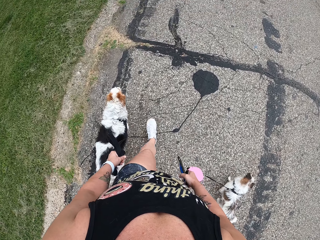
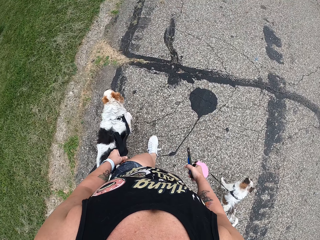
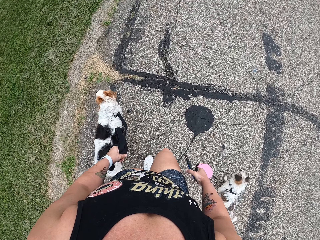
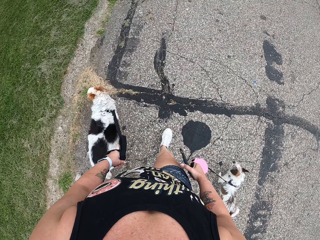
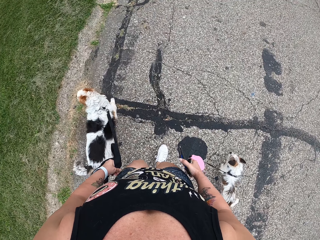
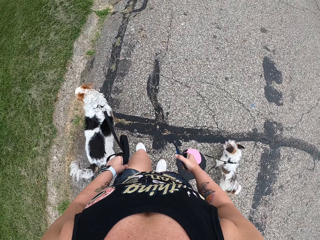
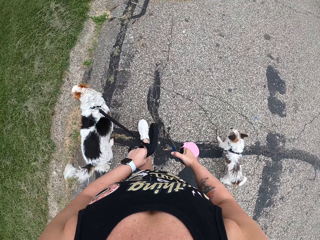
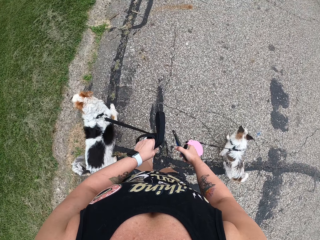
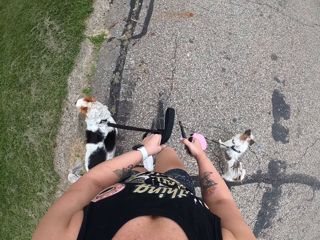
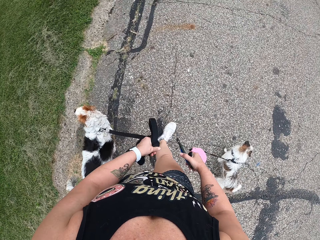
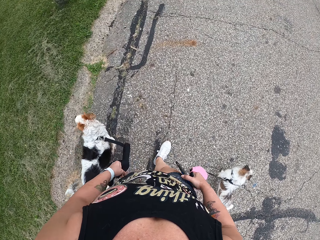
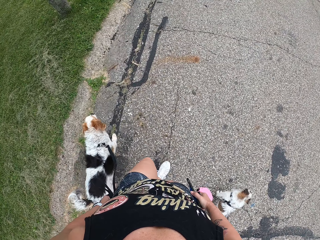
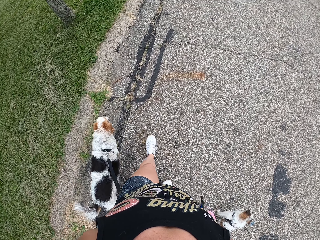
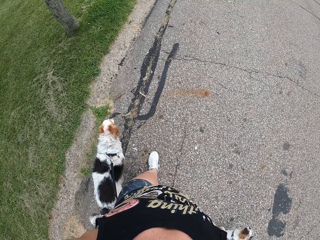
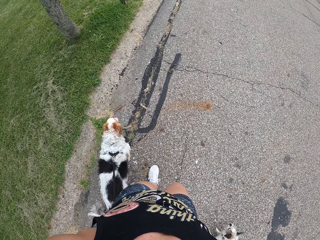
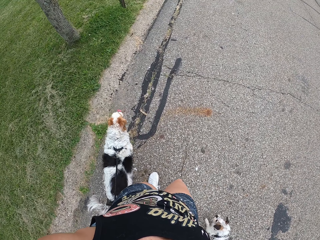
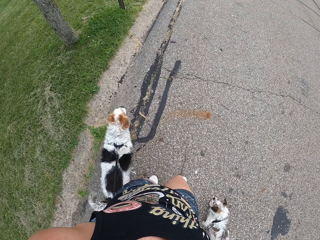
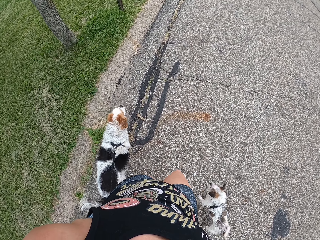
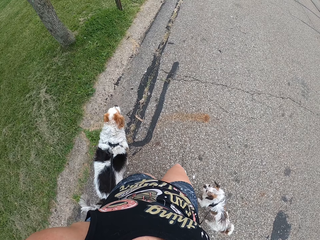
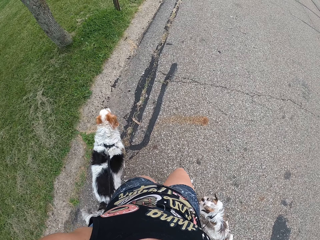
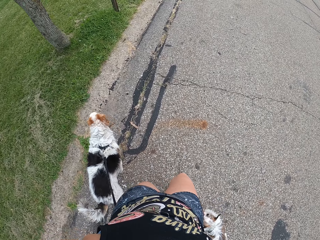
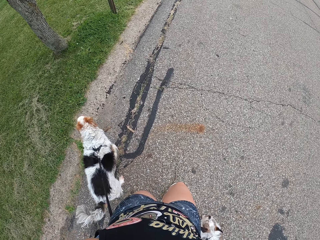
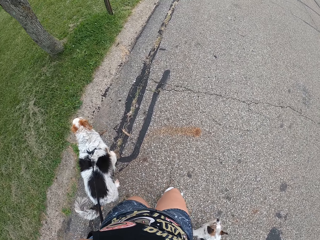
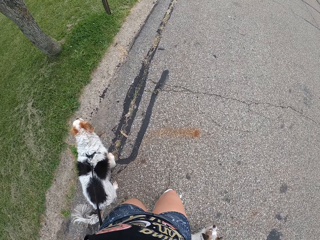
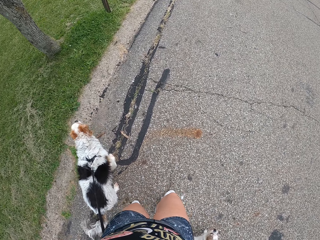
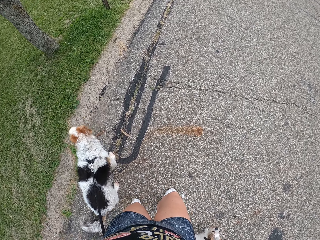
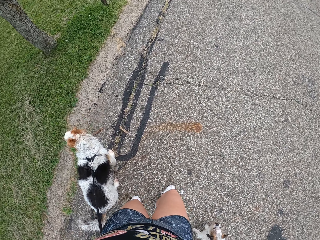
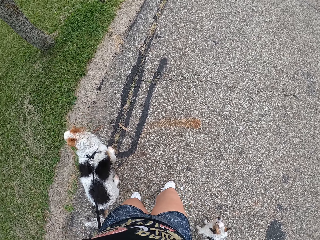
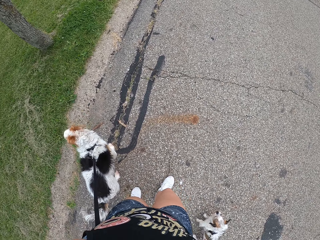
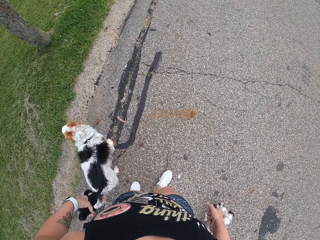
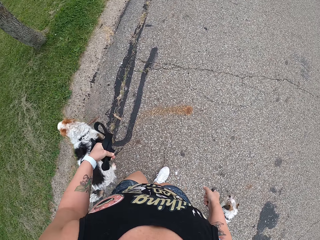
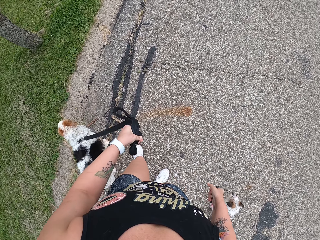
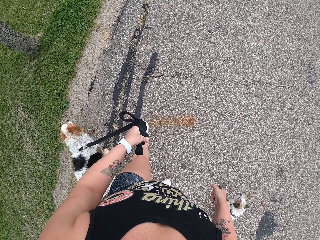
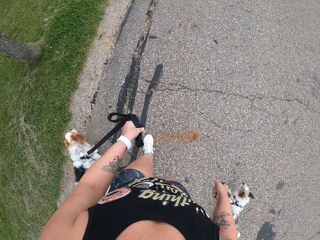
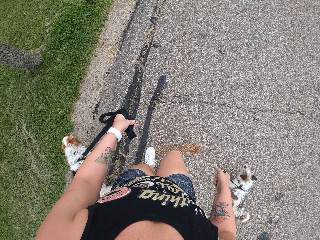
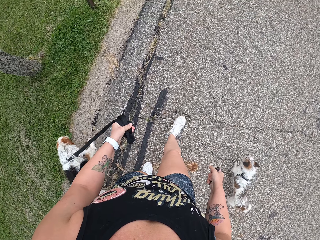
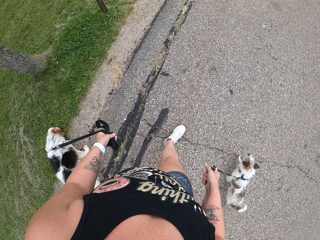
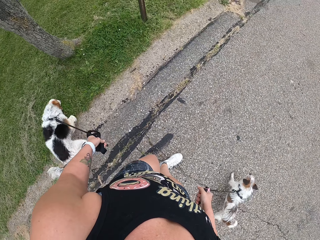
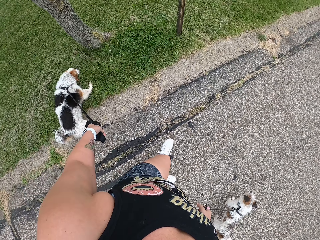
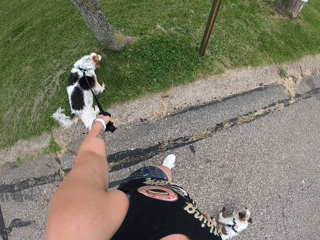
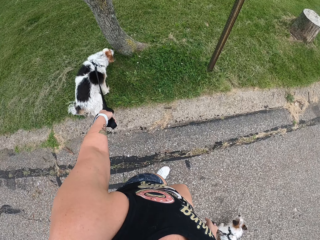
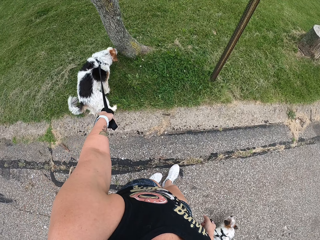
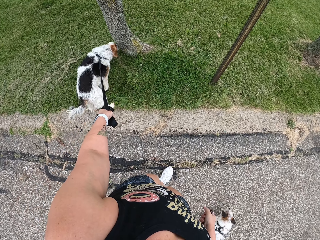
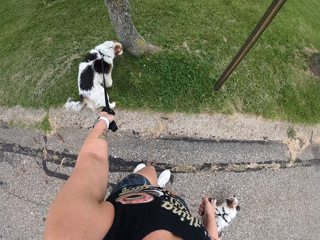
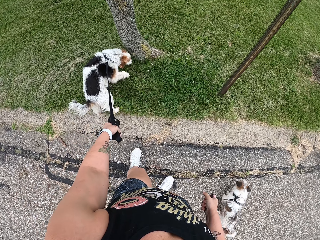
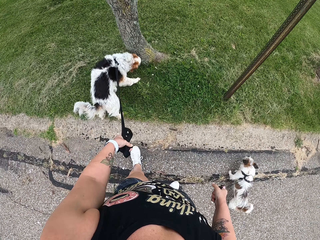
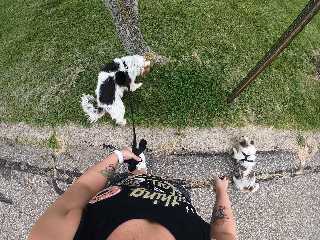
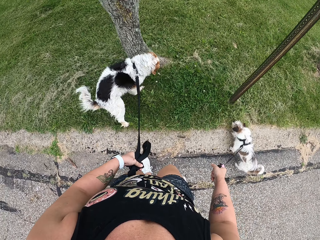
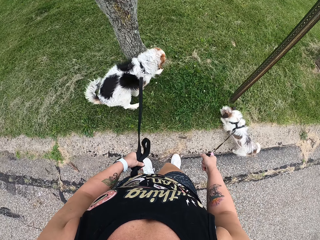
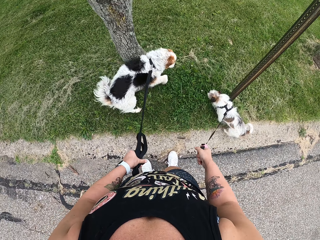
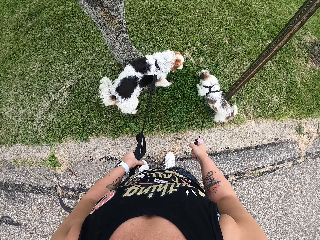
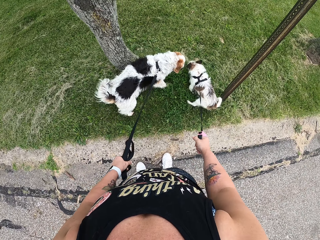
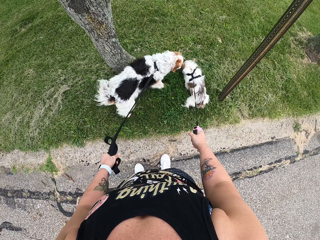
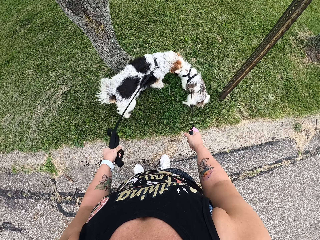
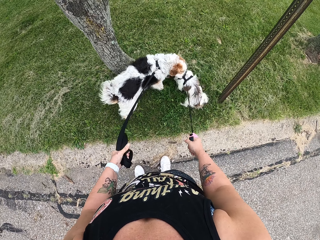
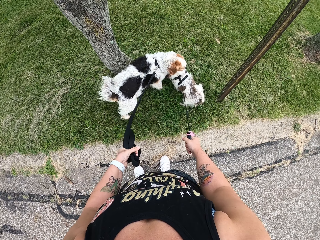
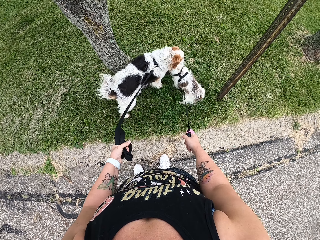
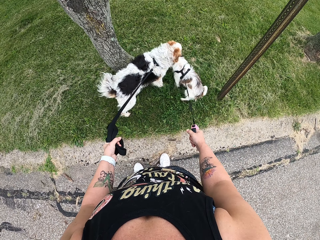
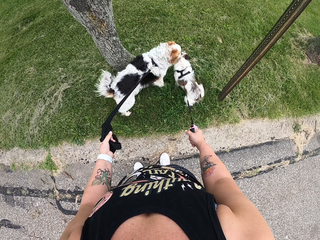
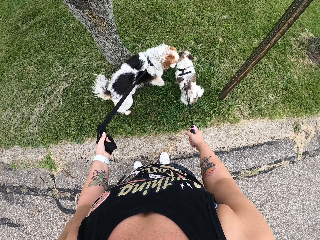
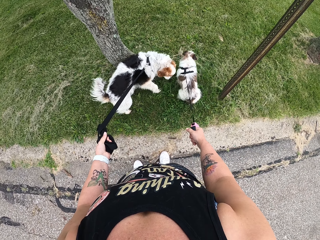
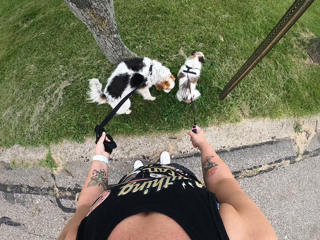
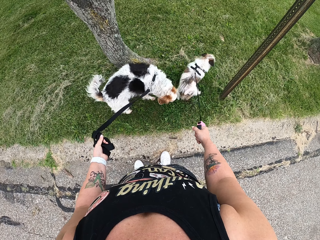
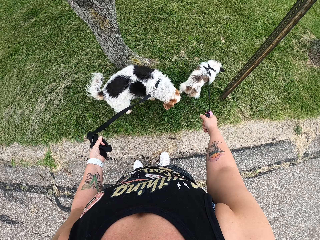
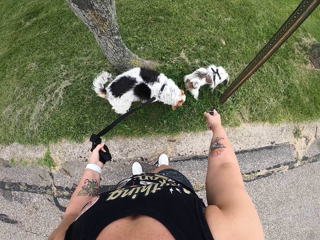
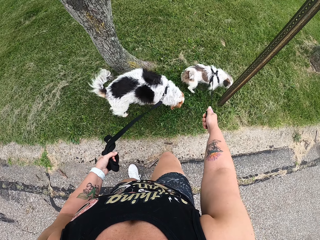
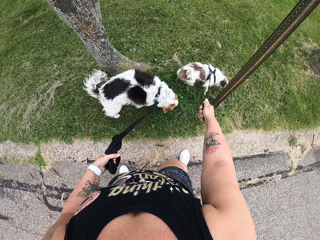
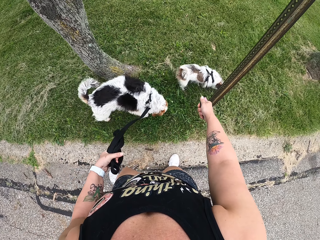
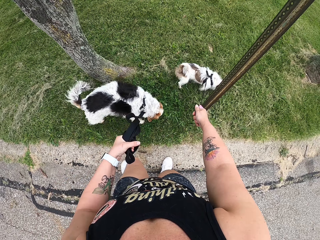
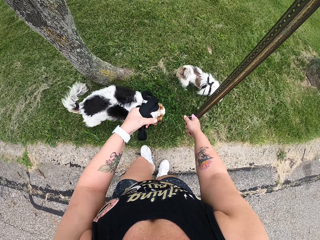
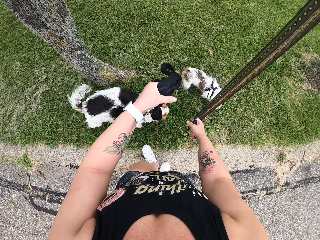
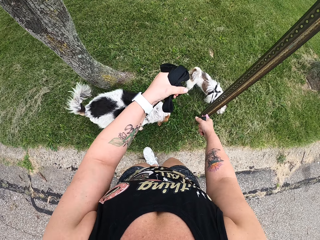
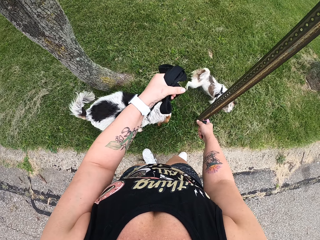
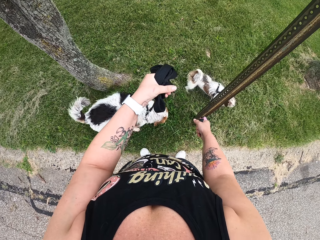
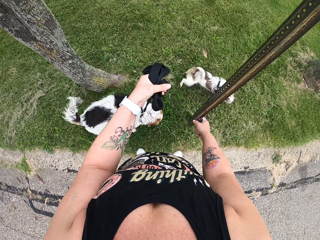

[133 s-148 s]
The camera wearer pulls the leash in front of her leg. She pulls the leash aside. She stands on the road. She pulls the leash in front of her leg. She walks the dogs on the road. She stands on the road. She holds the dog leashes.

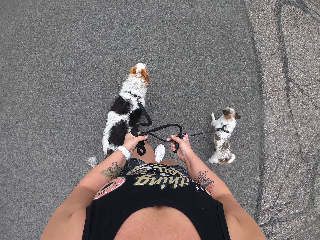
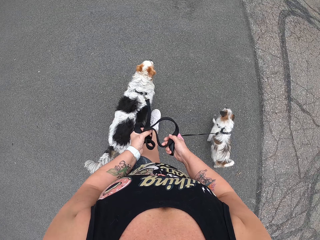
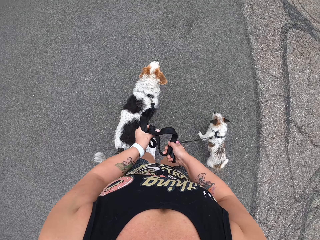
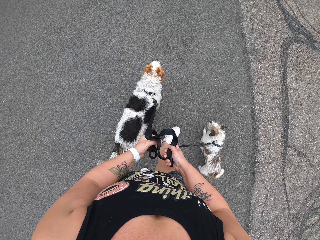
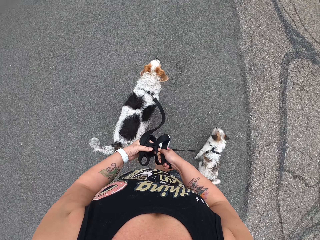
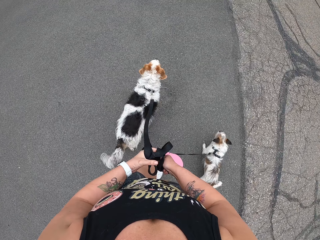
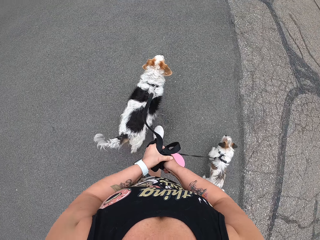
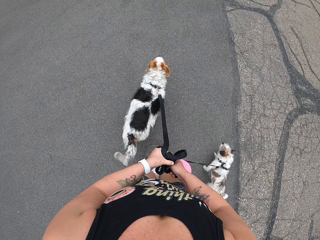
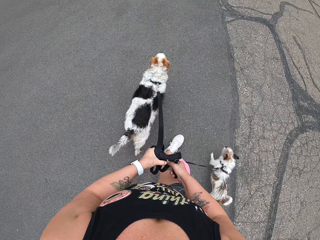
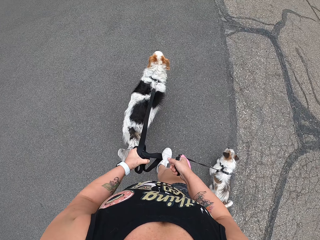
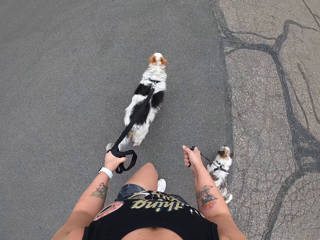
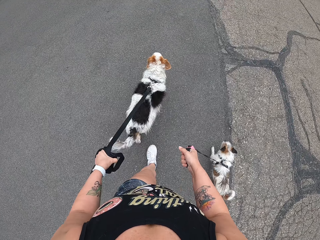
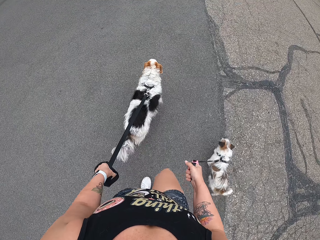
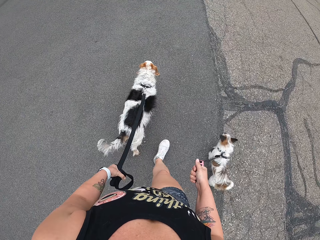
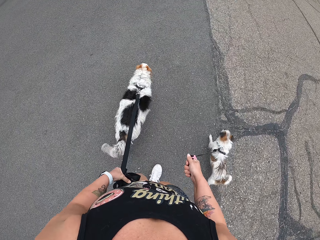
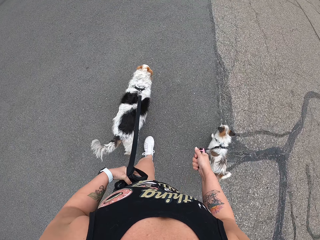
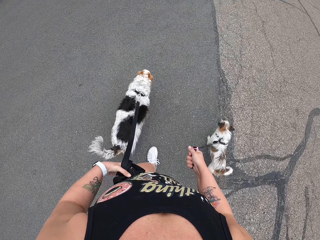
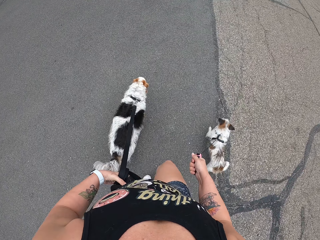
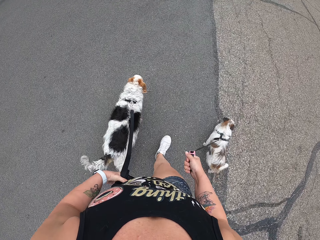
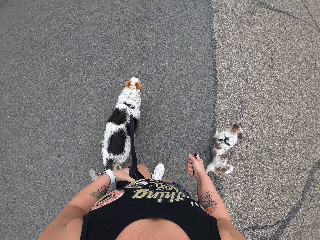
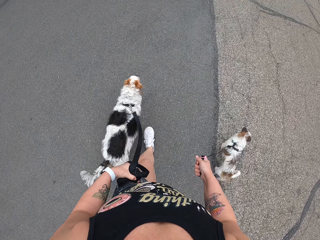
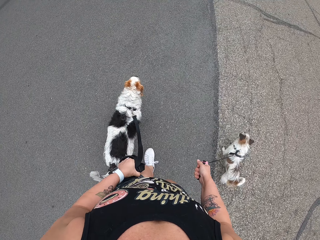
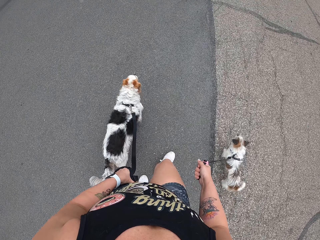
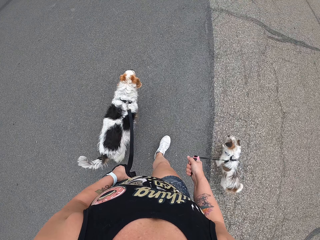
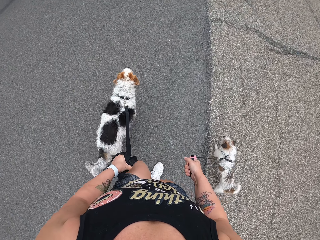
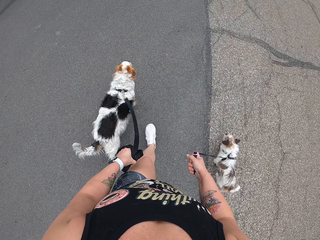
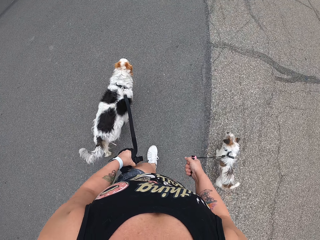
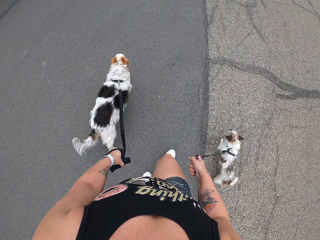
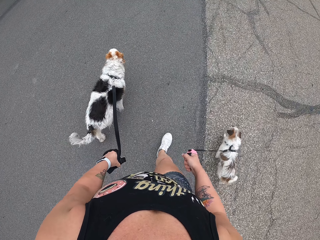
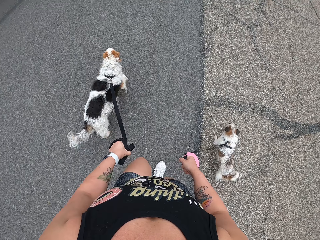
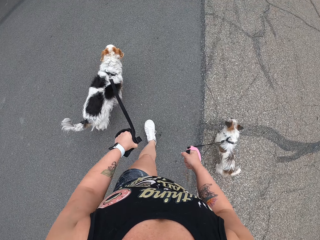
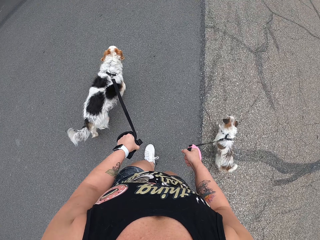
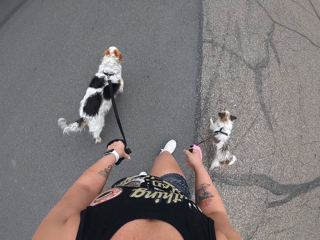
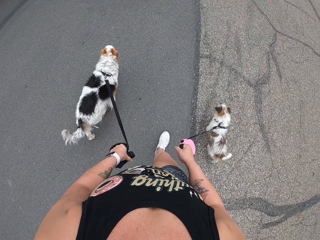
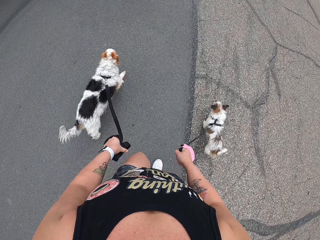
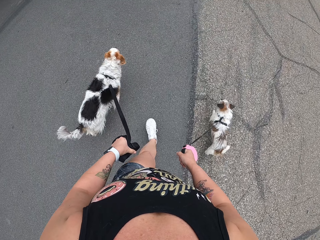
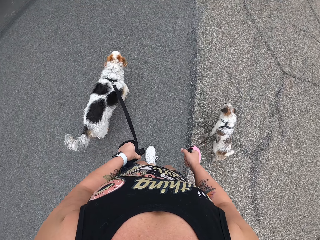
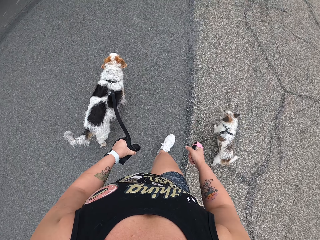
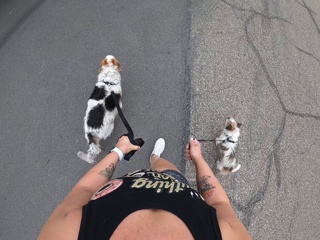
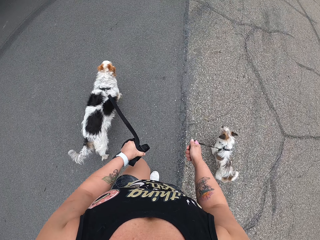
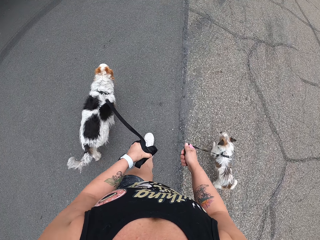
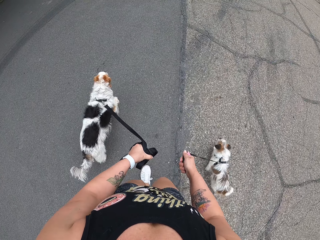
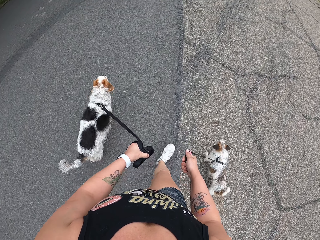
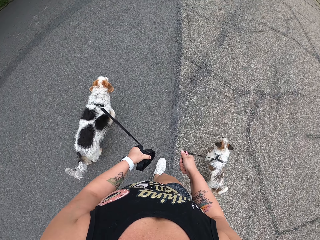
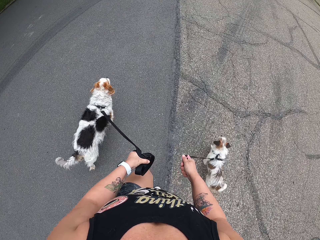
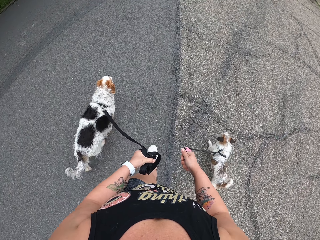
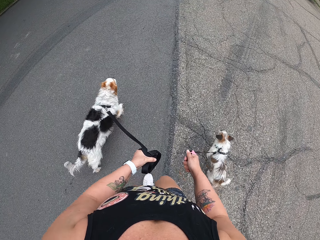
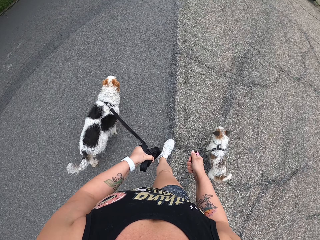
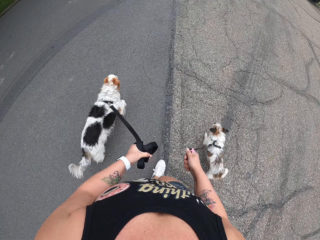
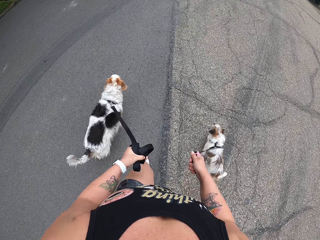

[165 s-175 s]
The camera wearer holds a leash with both hands. She pulls her hand off the leash. She walks the dogs on the road.
